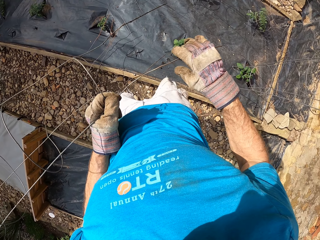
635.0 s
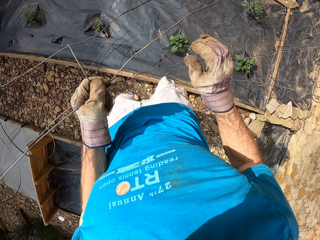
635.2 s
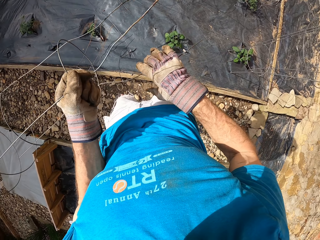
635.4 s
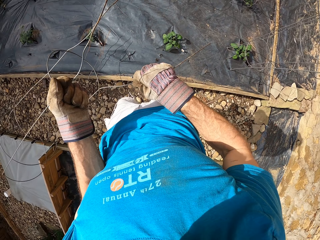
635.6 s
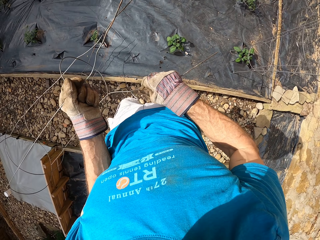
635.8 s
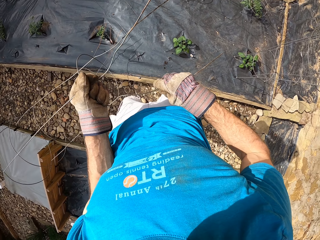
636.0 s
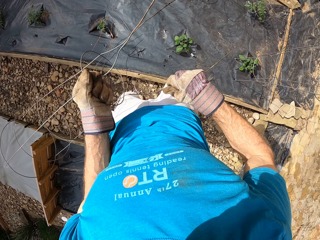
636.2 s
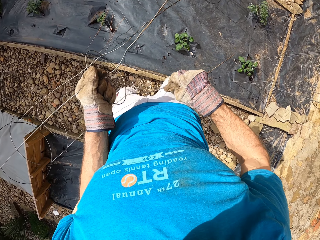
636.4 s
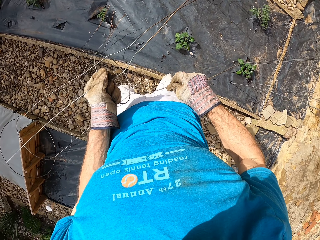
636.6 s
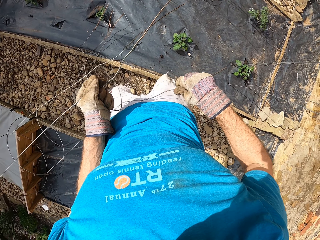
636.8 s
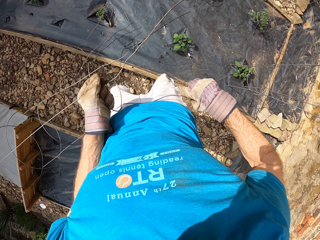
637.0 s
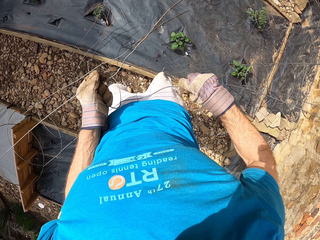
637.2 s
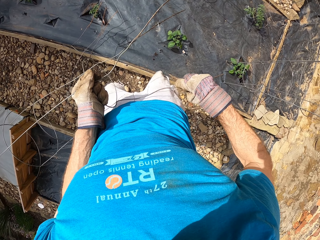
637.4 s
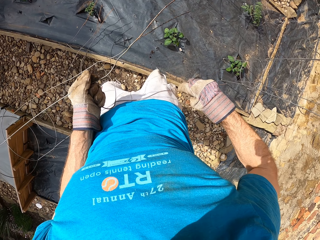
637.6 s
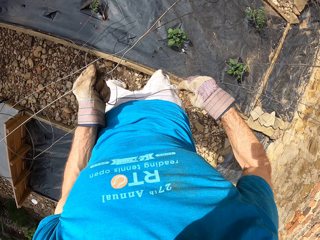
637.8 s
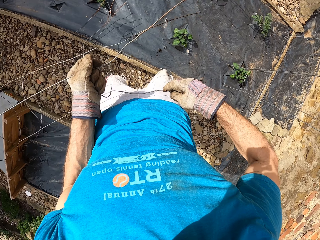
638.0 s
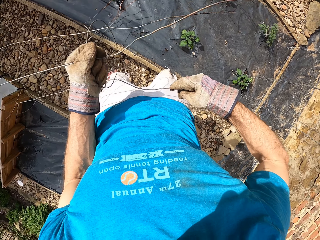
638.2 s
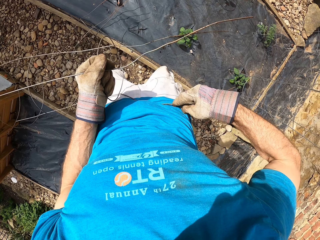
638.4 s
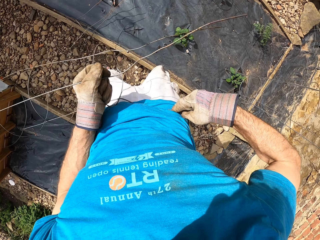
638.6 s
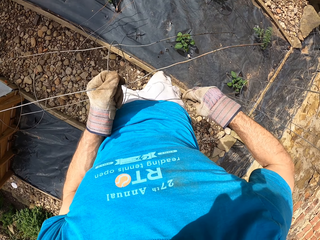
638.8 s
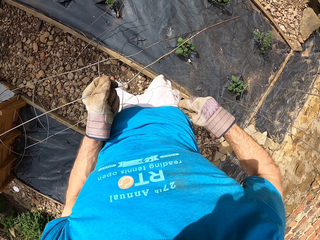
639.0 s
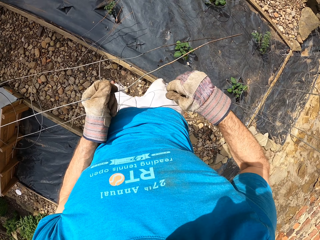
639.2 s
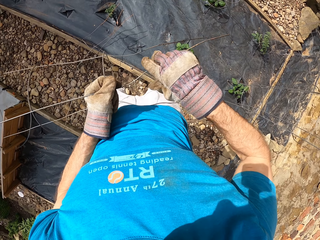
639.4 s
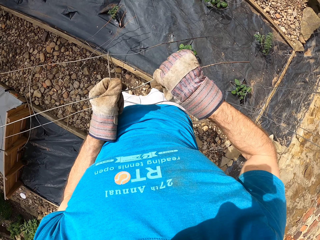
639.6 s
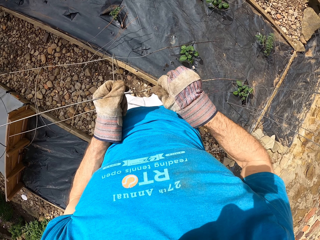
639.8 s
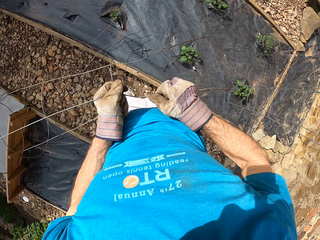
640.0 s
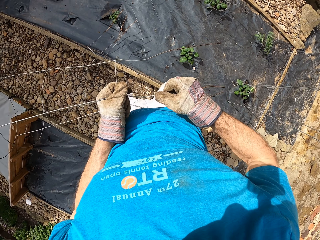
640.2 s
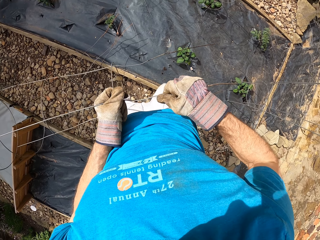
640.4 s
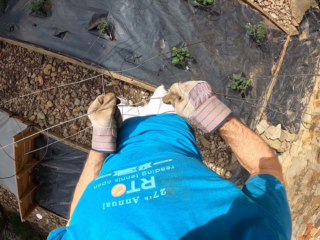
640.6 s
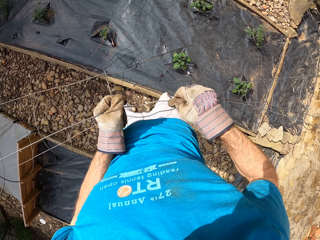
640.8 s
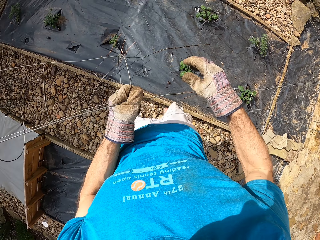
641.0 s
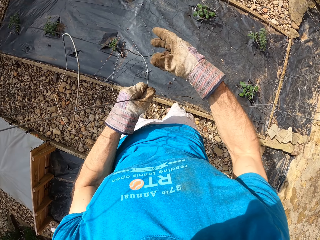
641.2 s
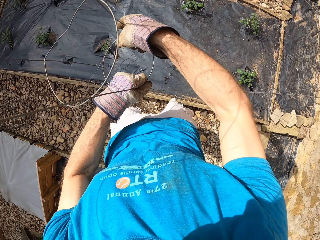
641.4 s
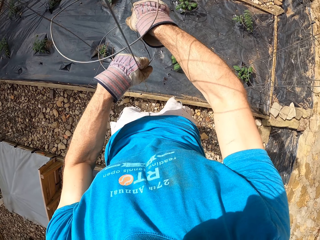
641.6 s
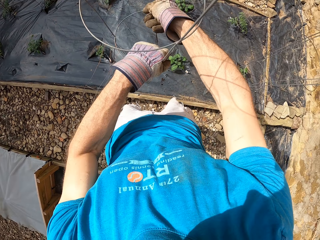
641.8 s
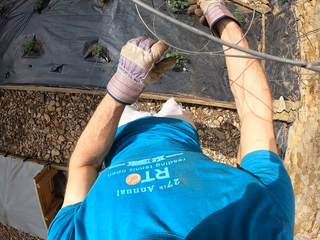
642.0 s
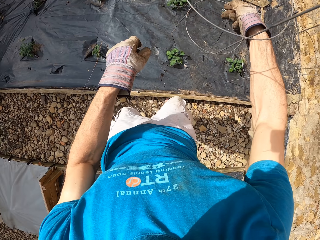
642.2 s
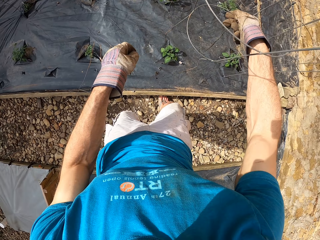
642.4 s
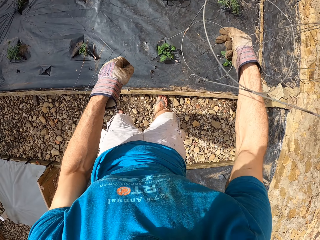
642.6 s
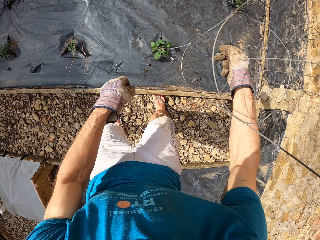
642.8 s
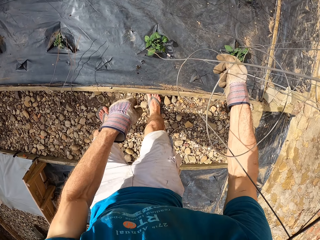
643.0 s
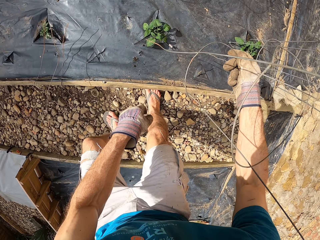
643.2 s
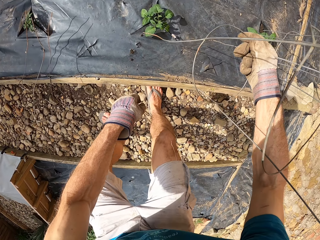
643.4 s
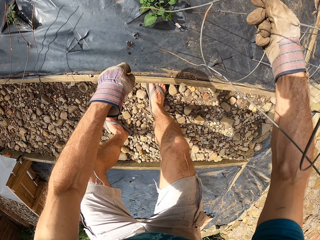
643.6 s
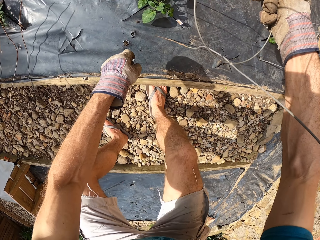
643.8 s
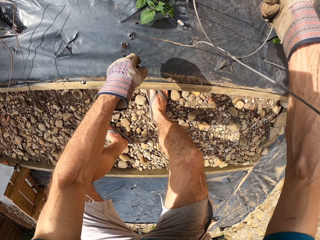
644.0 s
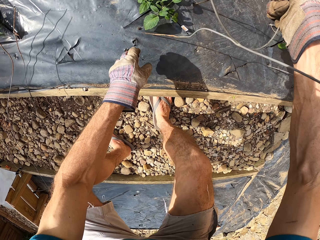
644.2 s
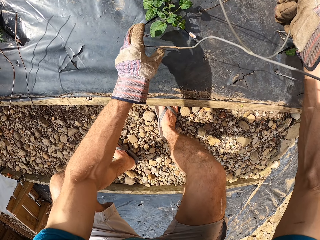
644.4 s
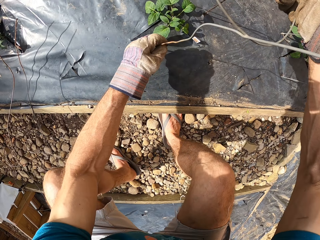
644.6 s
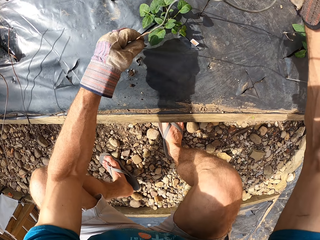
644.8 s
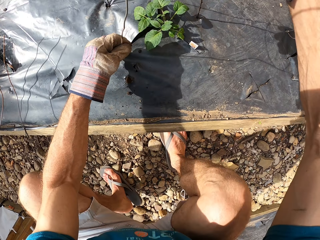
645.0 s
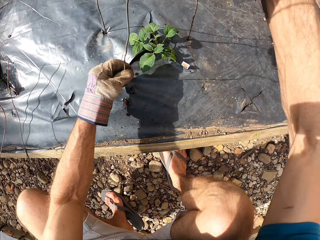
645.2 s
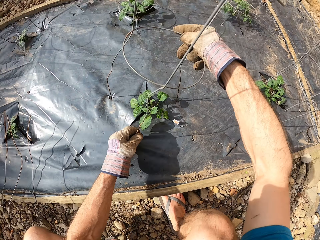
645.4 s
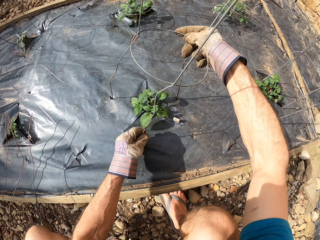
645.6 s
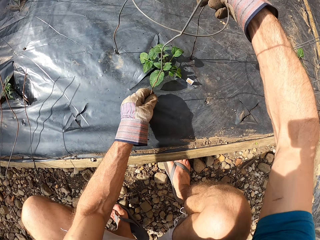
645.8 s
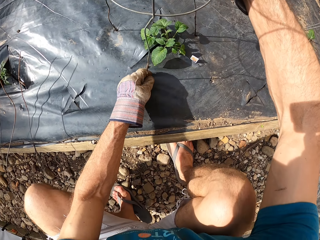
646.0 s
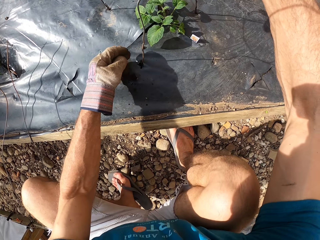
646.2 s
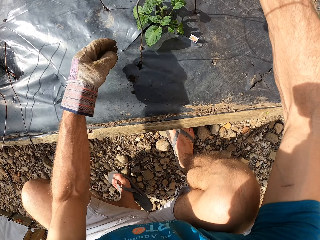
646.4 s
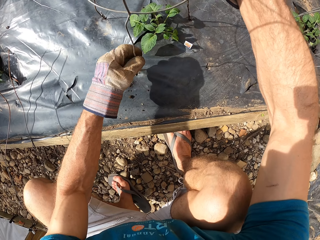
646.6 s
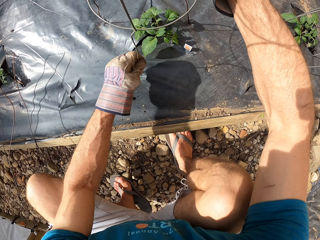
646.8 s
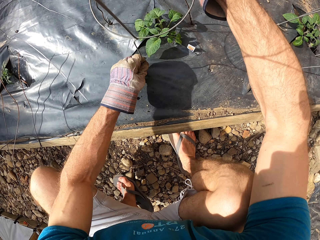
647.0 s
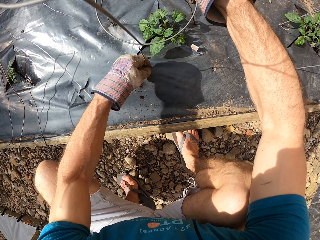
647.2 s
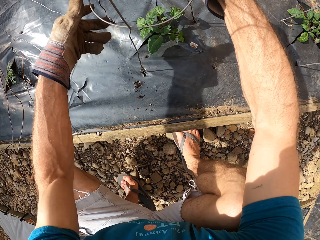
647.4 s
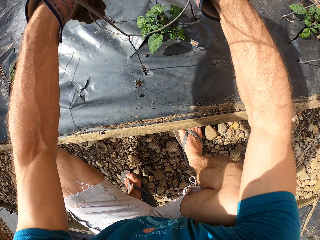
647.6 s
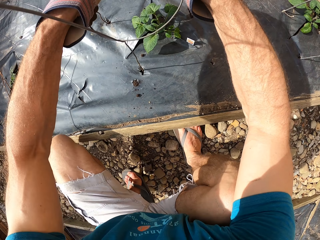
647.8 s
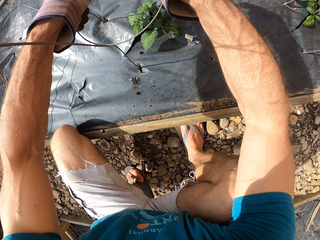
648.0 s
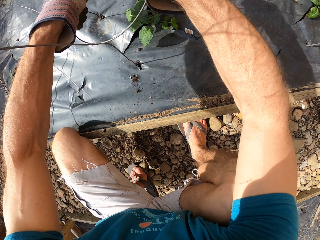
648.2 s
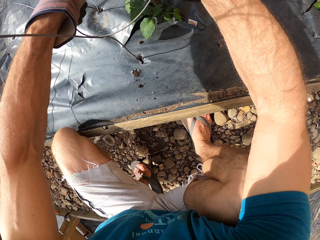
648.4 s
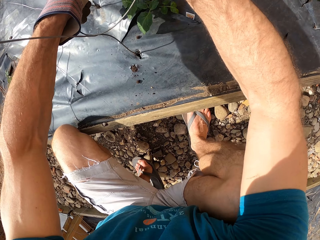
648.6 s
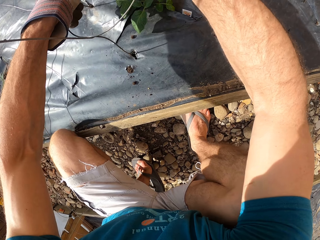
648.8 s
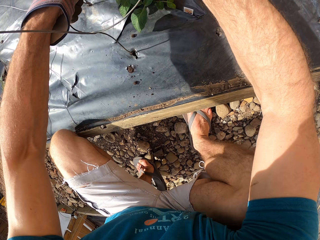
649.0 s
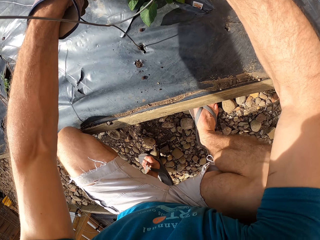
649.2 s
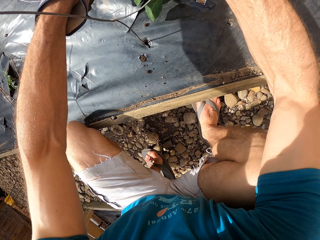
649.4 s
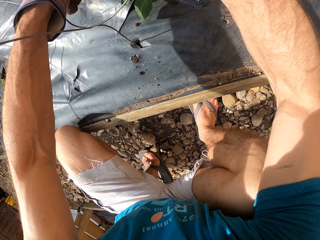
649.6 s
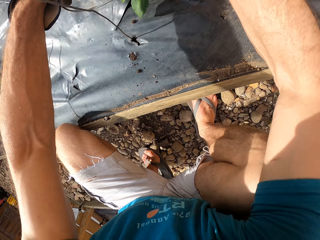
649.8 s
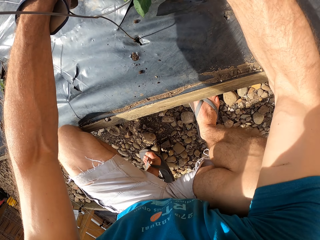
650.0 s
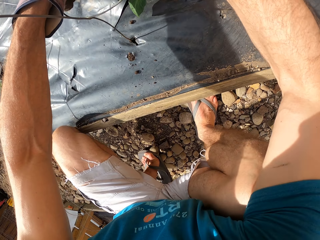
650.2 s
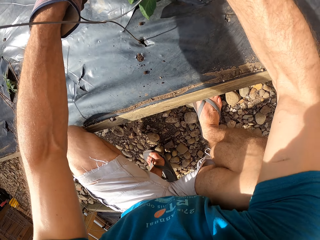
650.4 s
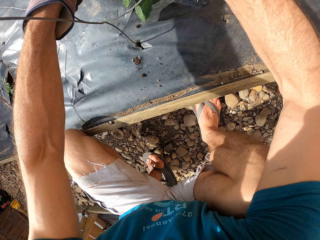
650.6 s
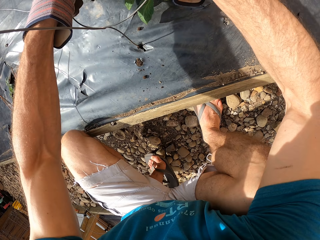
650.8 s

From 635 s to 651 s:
The camera wearer holds the plant stand. They squat on the flower bed. They fix the steel bar or plant stand into the wood structure.

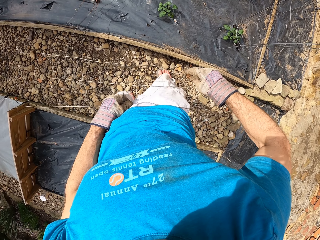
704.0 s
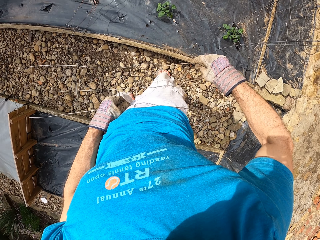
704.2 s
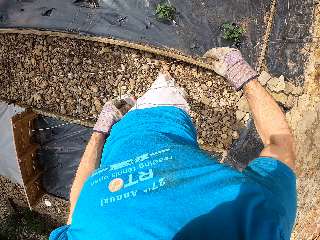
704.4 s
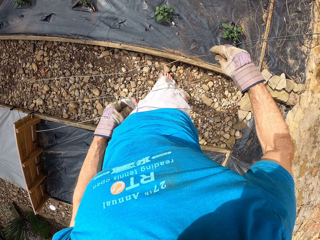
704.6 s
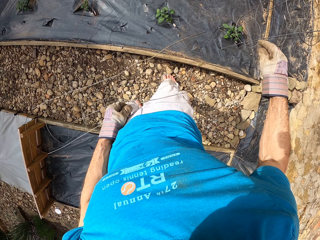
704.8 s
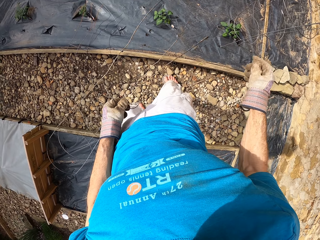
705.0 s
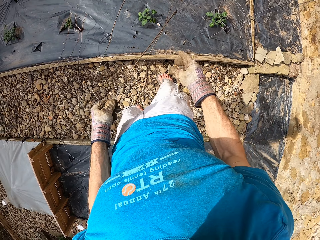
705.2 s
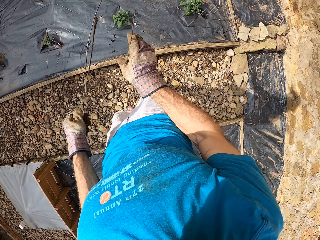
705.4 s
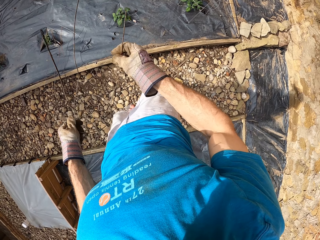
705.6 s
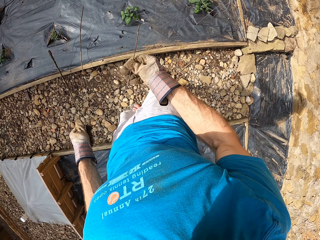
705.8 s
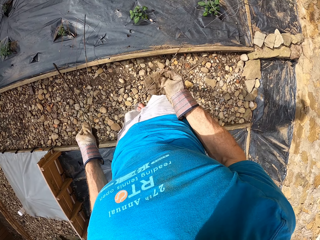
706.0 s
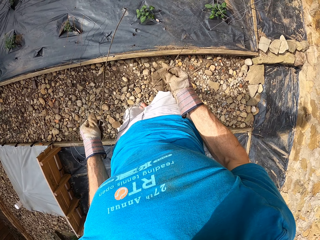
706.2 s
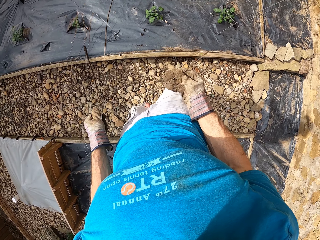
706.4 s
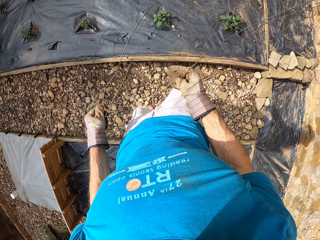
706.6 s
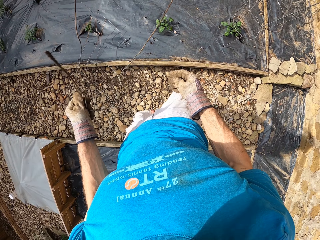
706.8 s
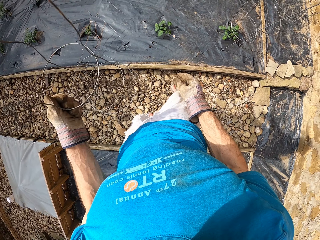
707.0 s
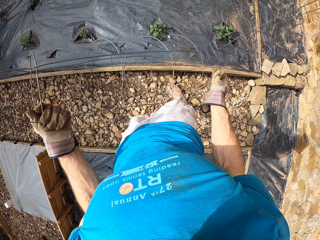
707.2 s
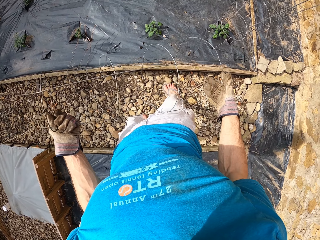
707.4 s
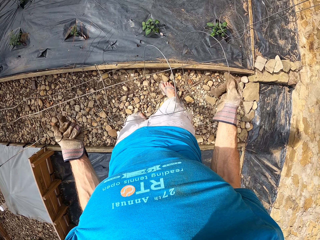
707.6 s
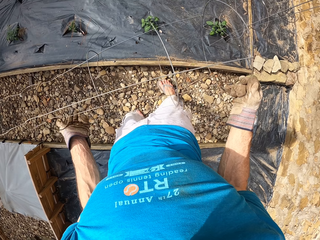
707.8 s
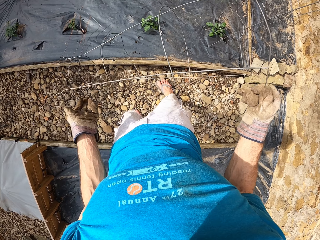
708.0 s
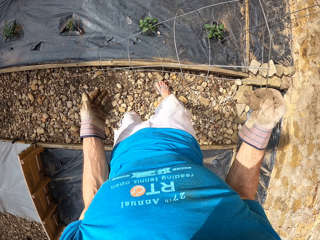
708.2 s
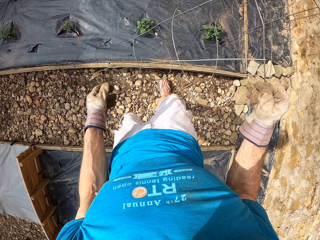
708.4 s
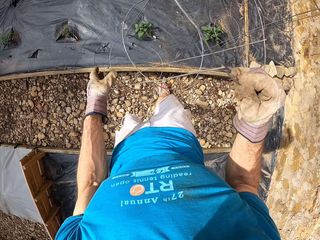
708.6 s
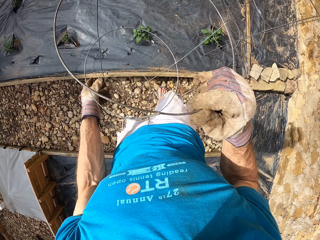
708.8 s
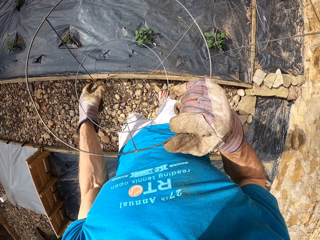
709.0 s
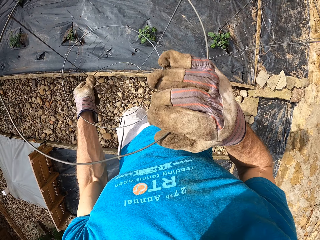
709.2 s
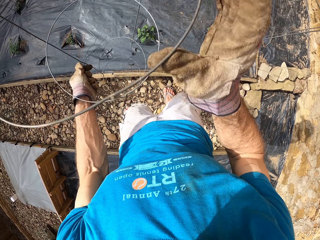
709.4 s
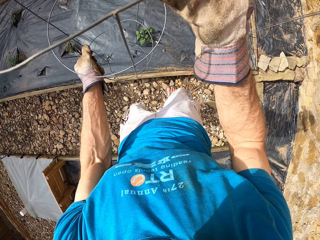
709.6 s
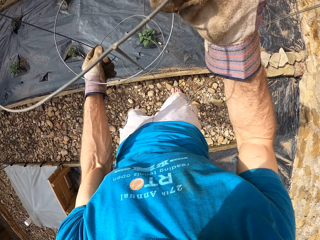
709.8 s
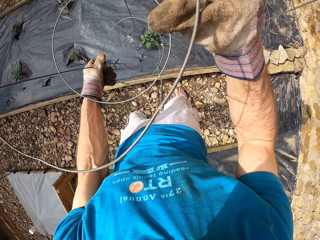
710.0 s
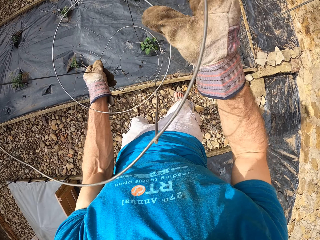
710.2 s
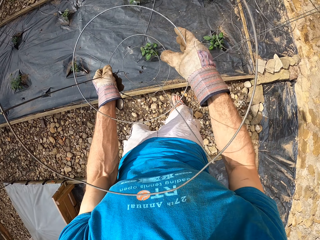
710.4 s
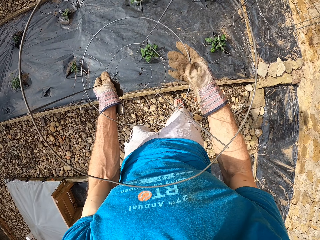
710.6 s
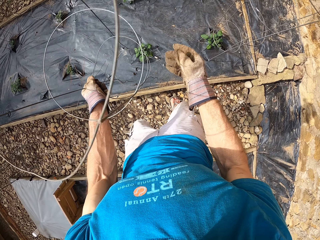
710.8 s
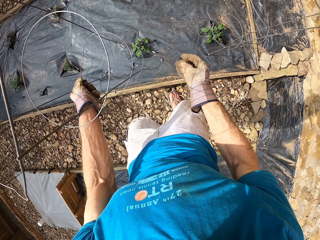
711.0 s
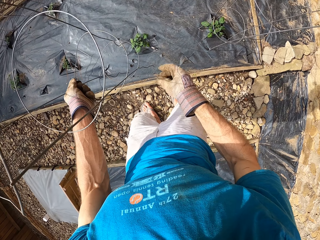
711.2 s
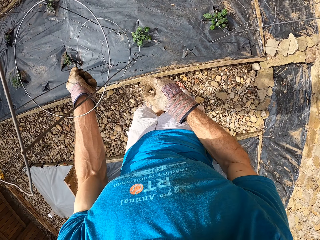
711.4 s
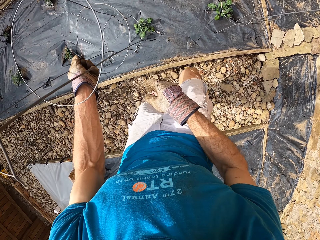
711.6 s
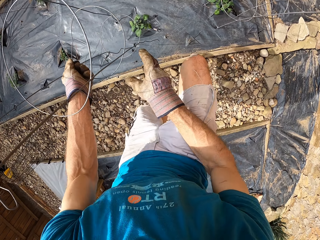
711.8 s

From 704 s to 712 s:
The camera wearer turns the plant stand. They straighten the plant stand, turn the plant stand, and hold the plant stand.
